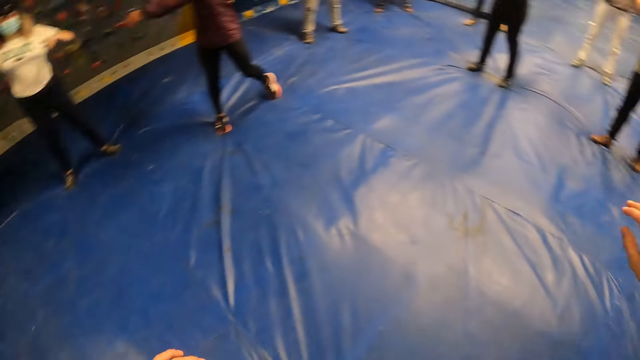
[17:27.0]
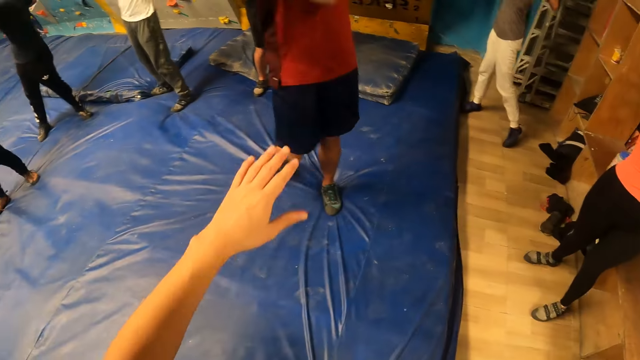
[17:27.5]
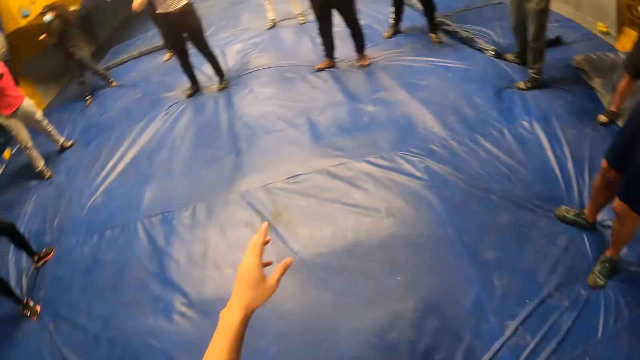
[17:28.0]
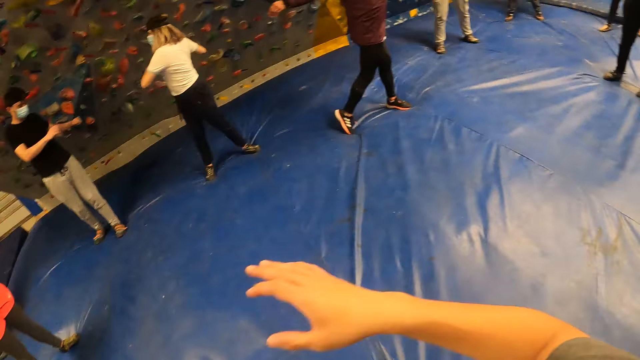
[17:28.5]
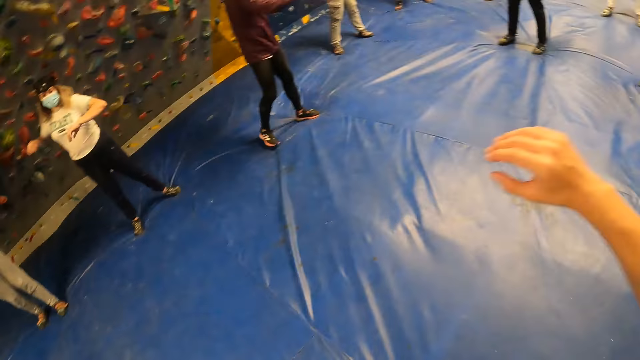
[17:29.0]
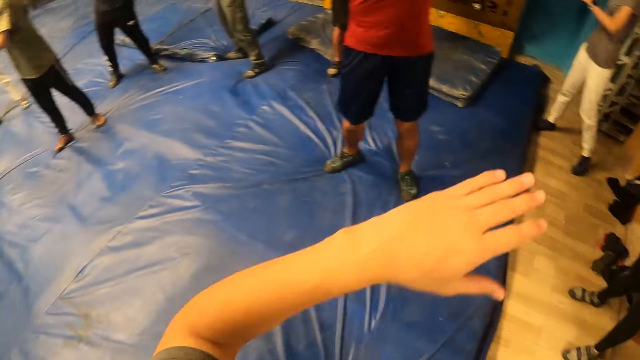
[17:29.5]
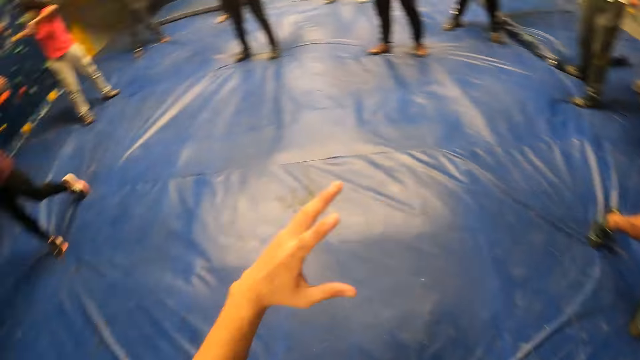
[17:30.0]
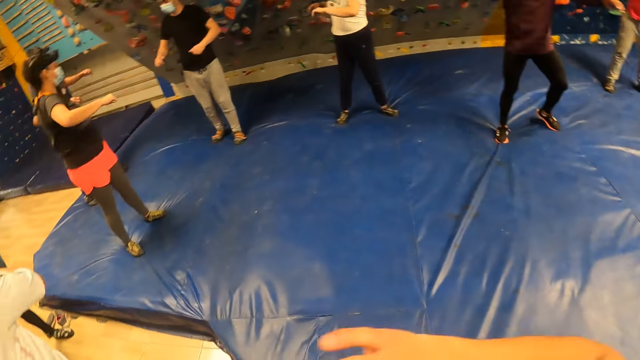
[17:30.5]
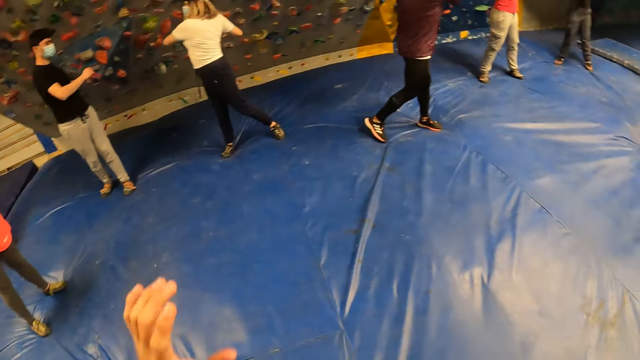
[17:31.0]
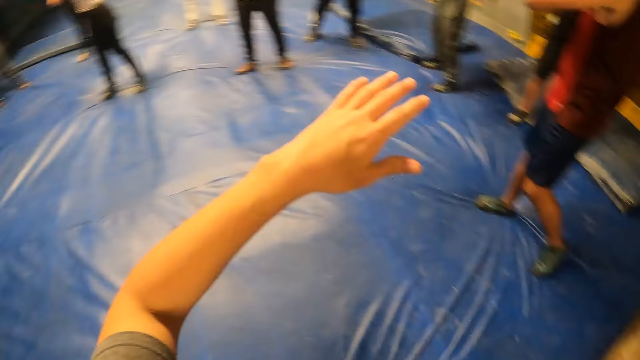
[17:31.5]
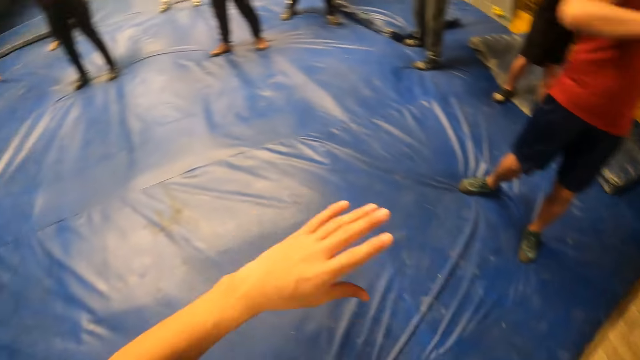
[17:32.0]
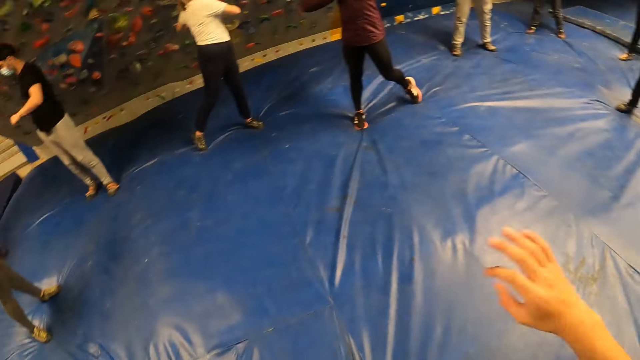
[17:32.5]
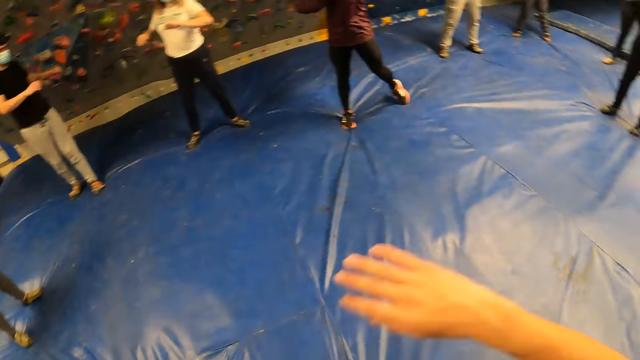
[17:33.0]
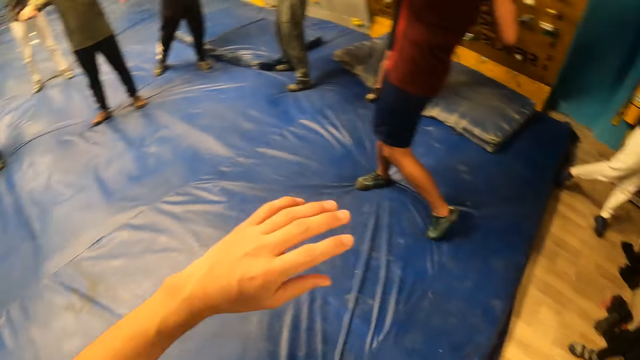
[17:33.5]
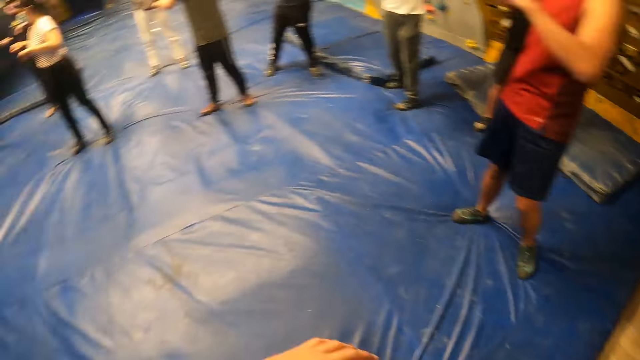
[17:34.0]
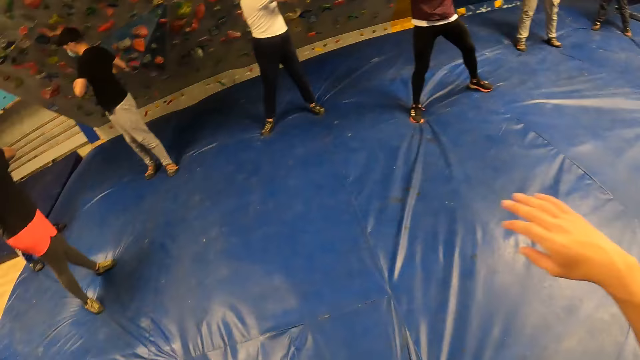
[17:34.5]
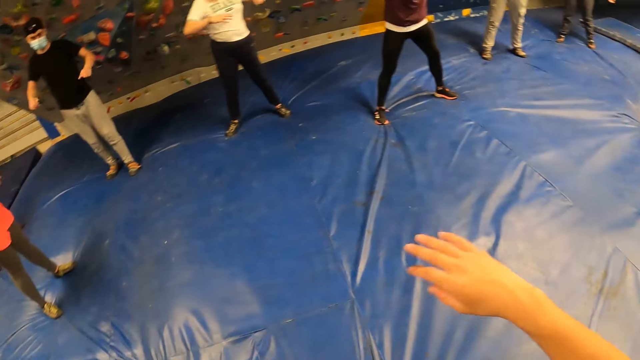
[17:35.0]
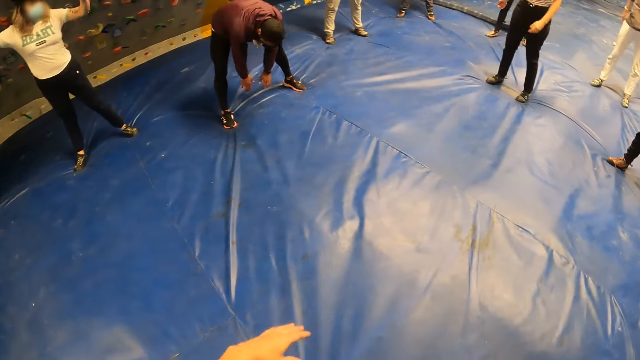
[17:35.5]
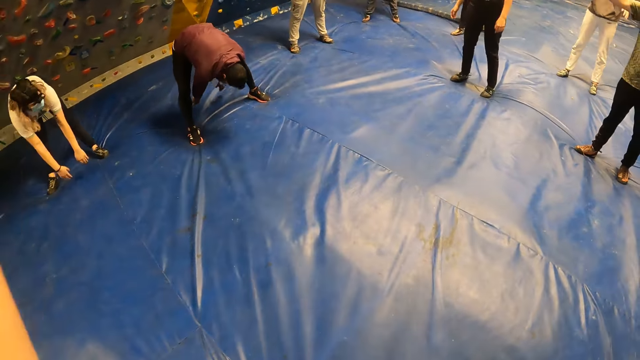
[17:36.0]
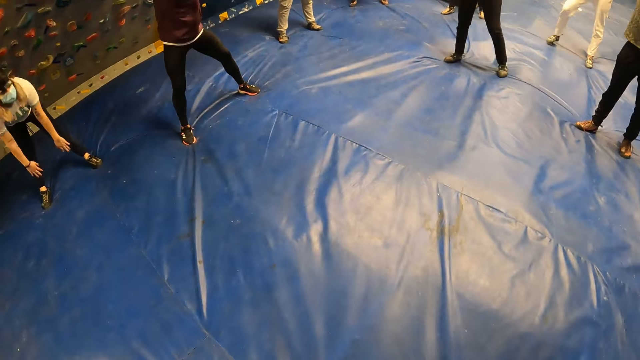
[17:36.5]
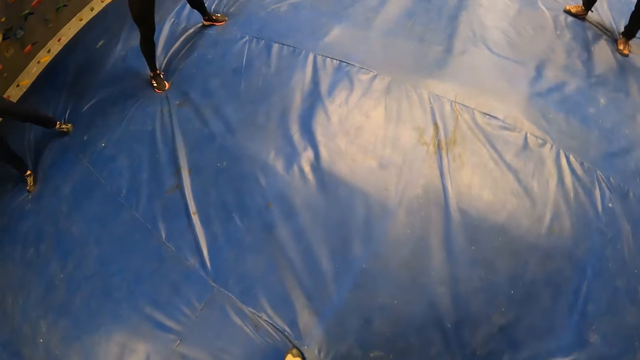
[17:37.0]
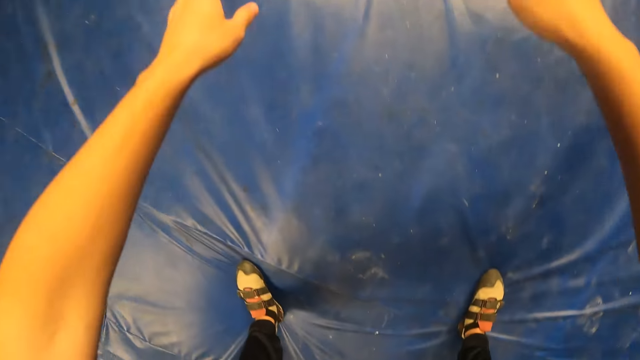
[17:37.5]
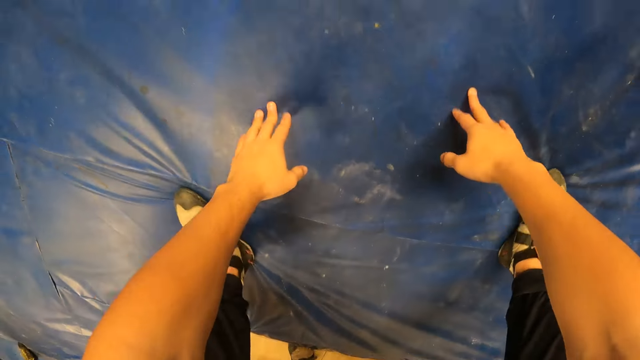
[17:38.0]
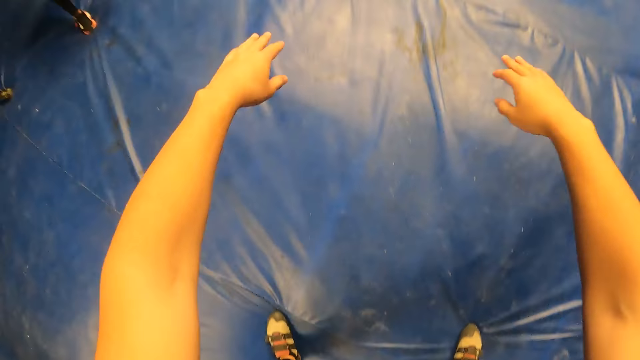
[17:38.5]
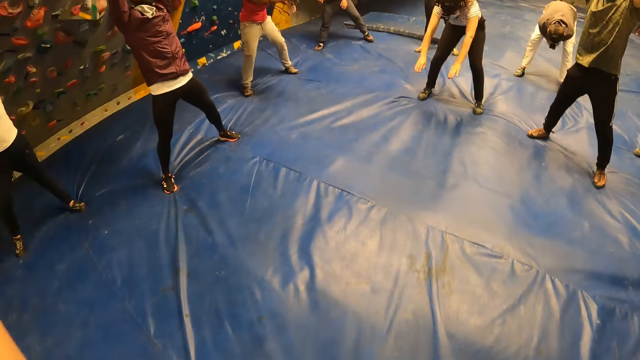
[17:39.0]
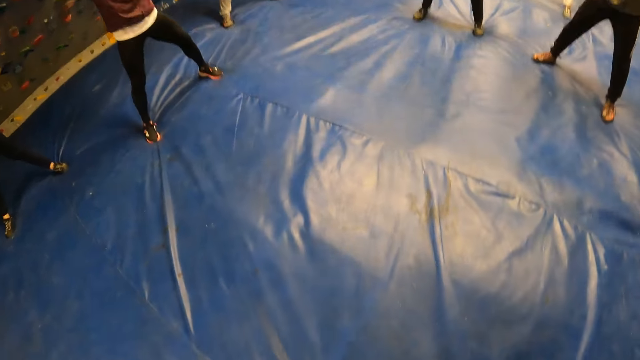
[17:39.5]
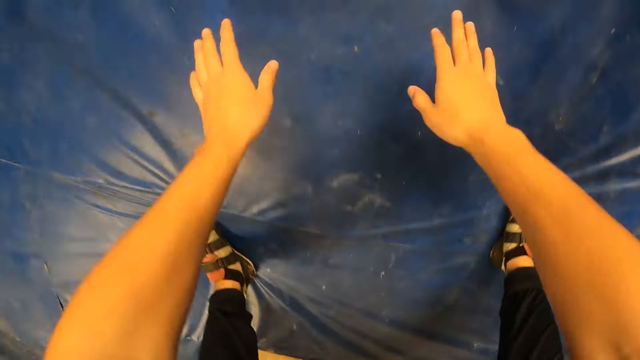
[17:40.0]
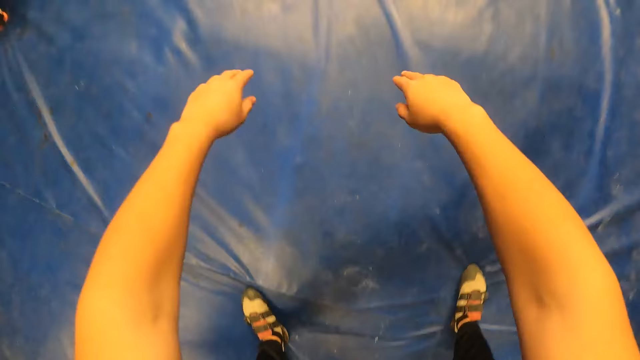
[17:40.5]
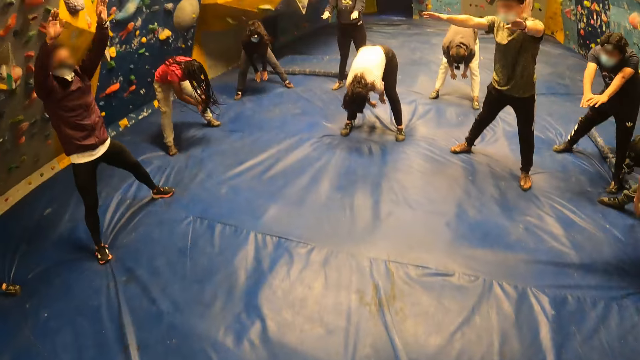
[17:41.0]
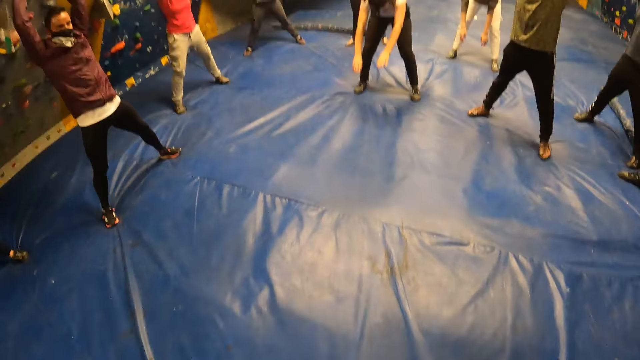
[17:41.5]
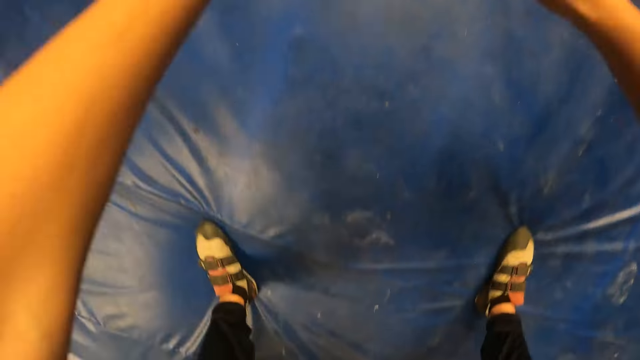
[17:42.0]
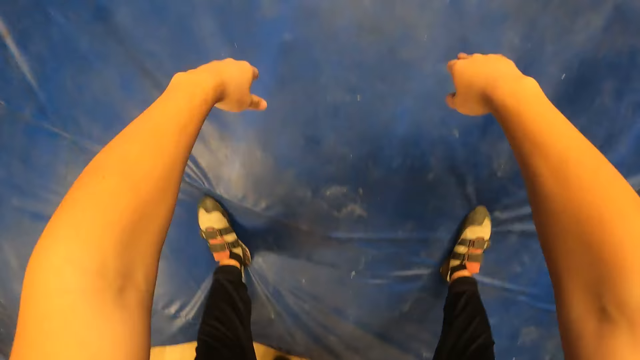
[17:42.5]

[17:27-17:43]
The camera wearer exercises on the blue mat.

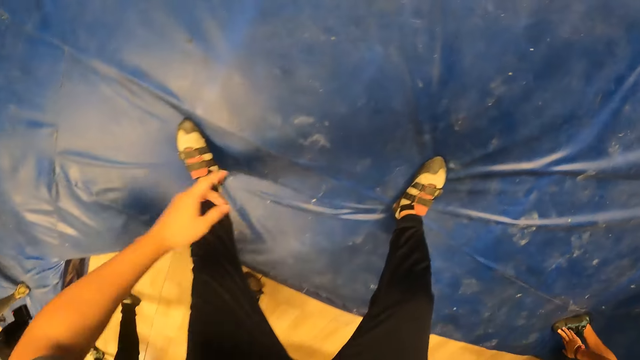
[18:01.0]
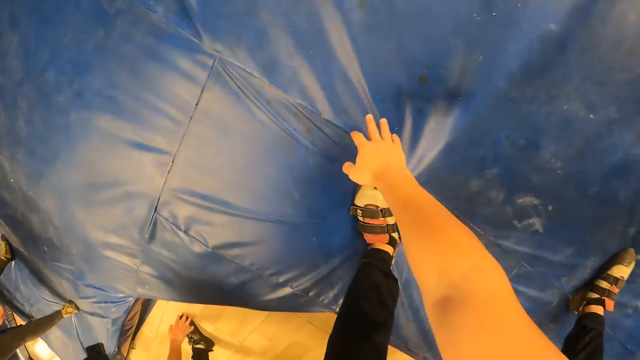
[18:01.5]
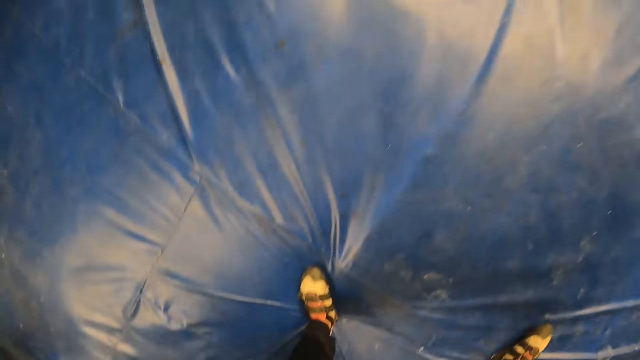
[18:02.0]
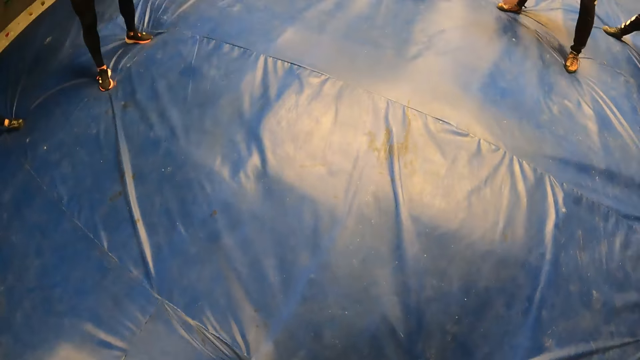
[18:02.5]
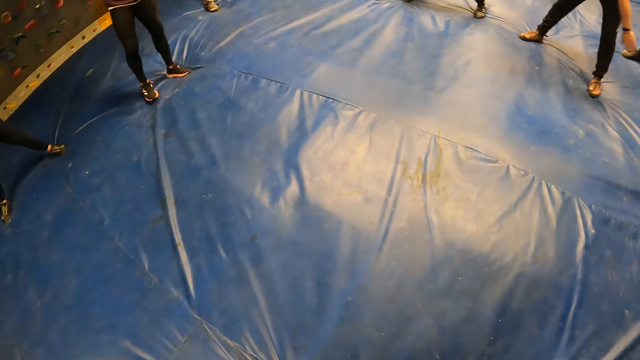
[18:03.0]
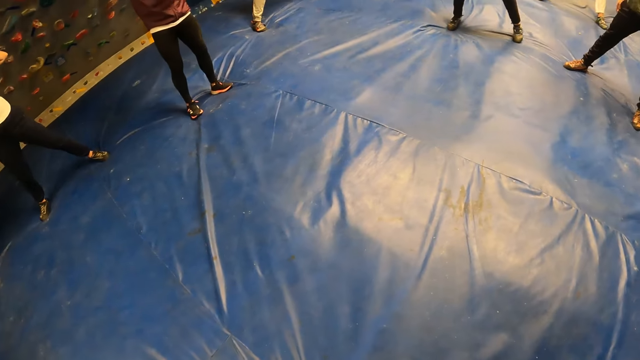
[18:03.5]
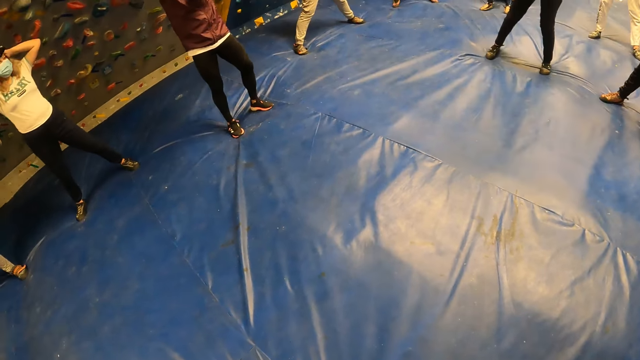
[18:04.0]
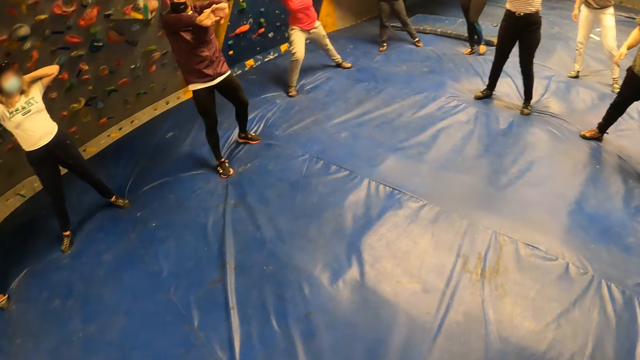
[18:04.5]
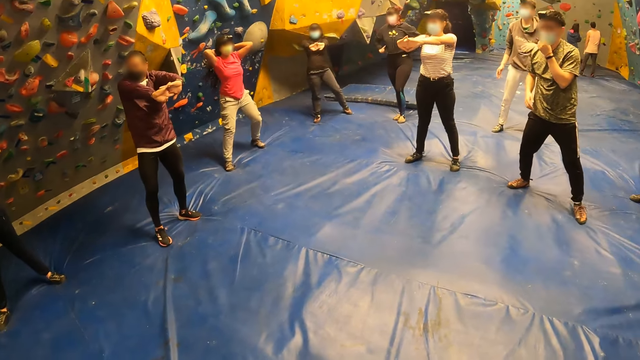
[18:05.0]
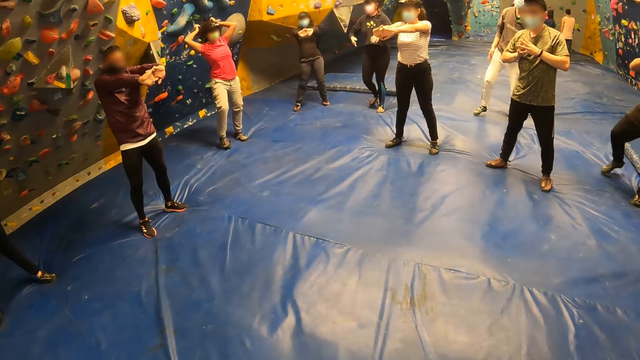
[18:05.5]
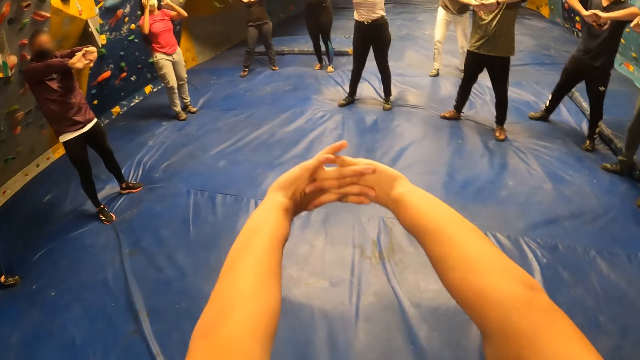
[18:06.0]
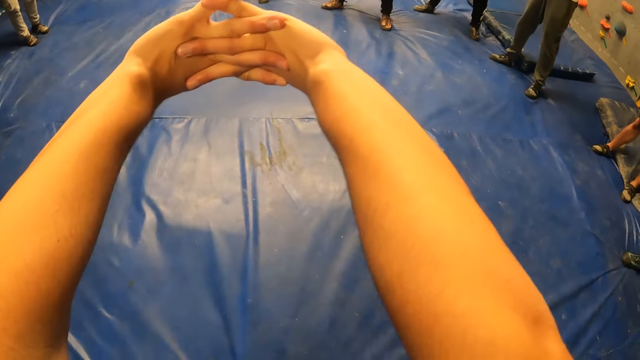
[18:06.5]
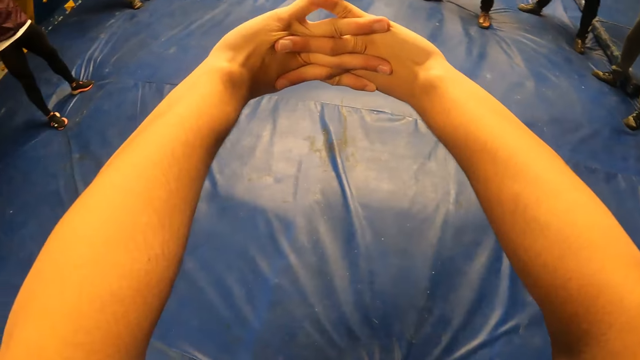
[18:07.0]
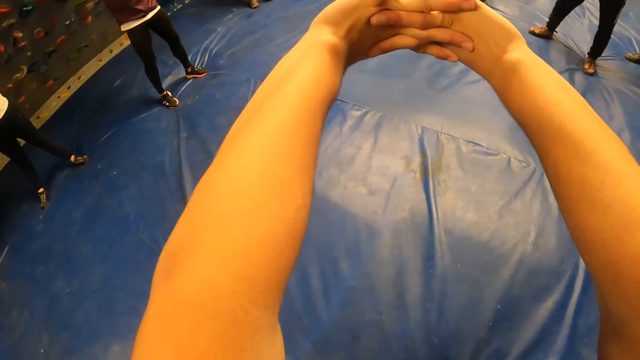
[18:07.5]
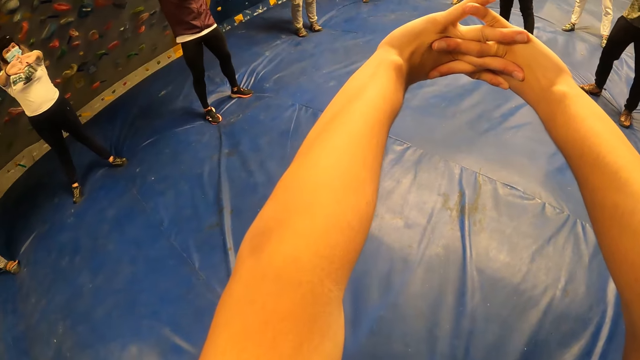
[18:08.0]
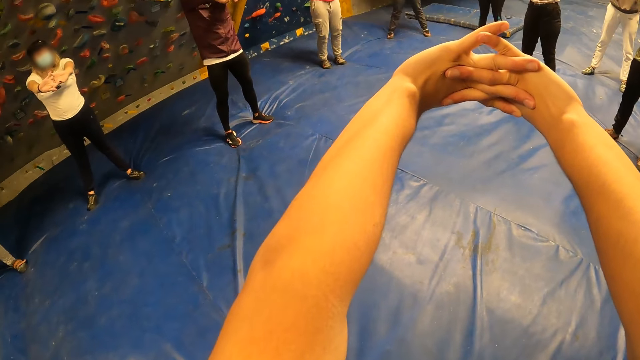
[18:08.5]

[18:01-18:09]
The camera wearer stops the exercise. The instructor stretches his arms forward. The other participants stretch their arms forward. The camera wearer stretches their arms forward.
